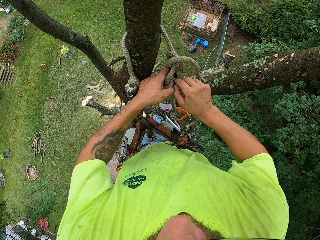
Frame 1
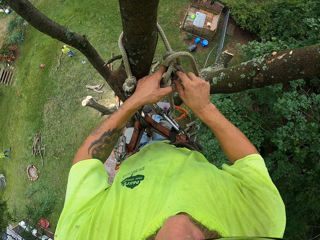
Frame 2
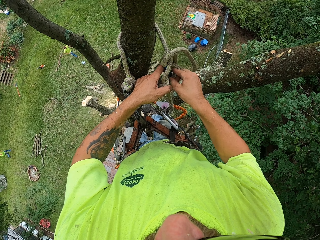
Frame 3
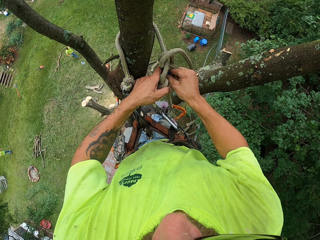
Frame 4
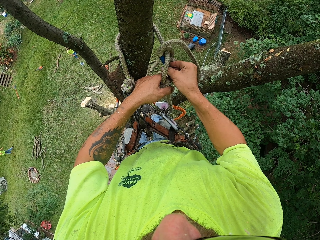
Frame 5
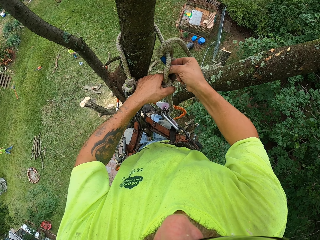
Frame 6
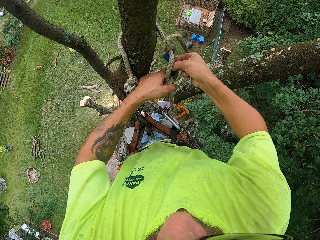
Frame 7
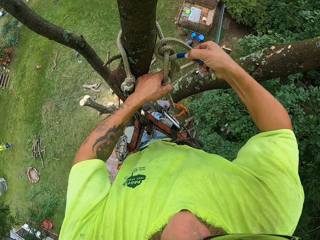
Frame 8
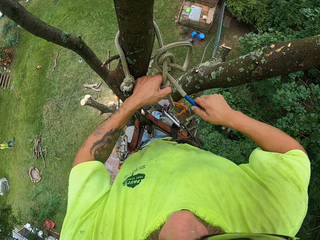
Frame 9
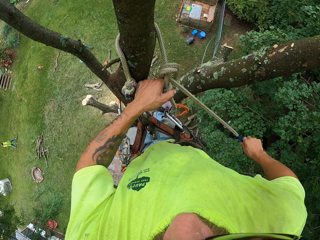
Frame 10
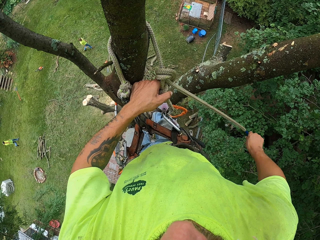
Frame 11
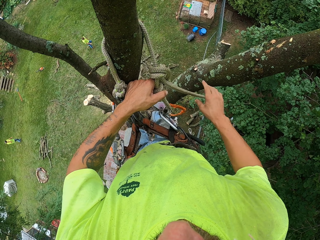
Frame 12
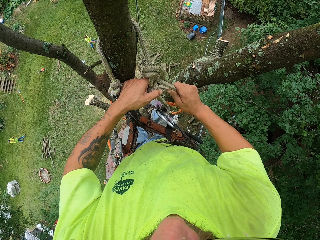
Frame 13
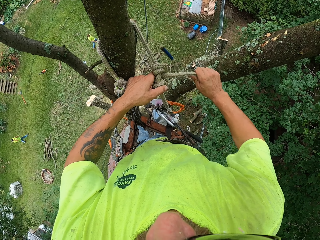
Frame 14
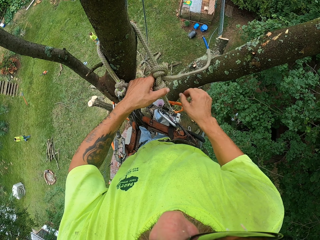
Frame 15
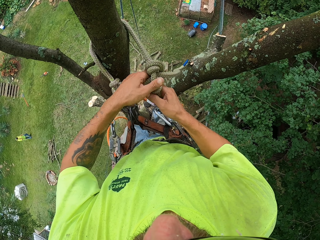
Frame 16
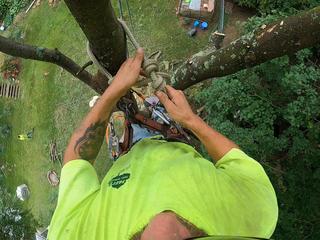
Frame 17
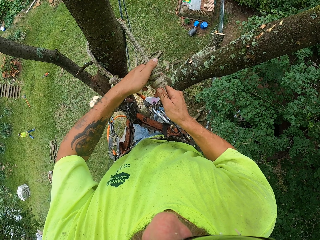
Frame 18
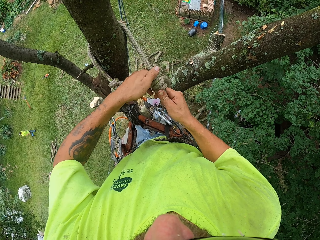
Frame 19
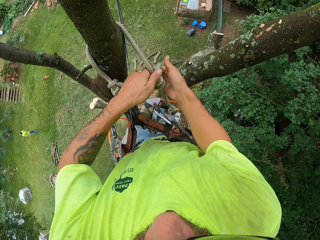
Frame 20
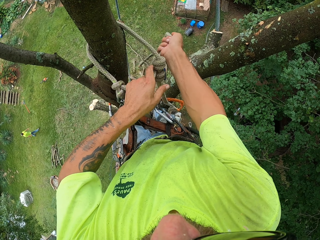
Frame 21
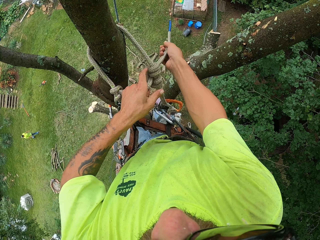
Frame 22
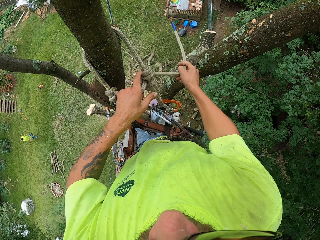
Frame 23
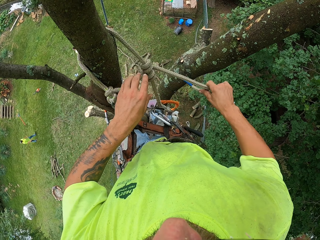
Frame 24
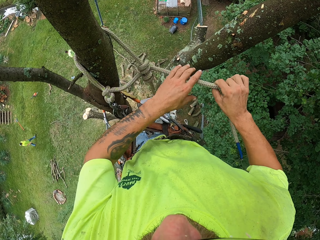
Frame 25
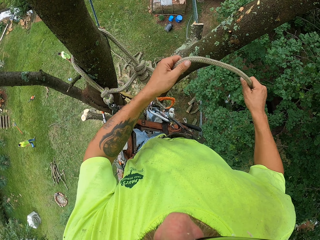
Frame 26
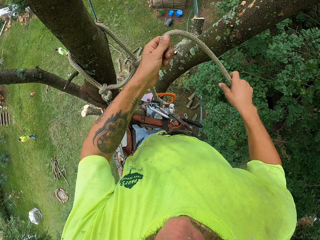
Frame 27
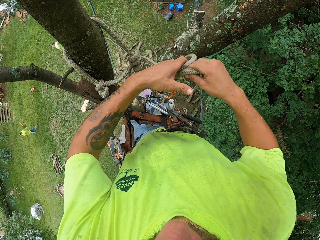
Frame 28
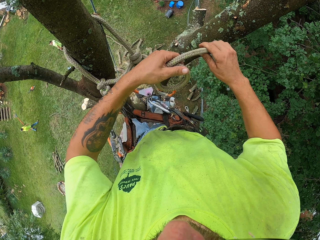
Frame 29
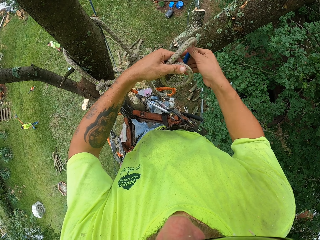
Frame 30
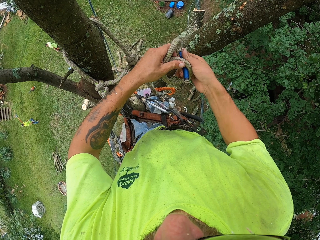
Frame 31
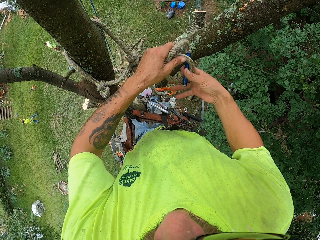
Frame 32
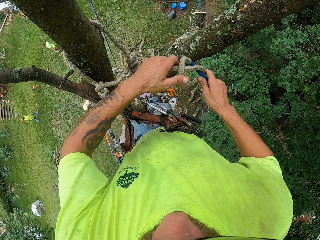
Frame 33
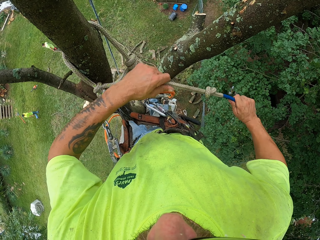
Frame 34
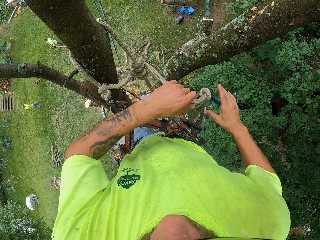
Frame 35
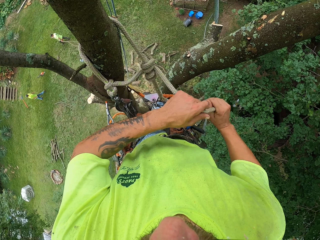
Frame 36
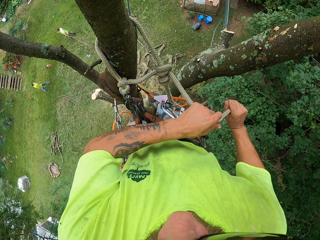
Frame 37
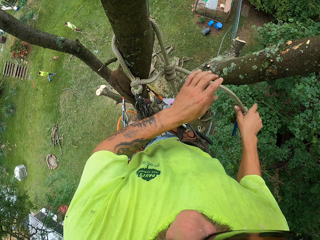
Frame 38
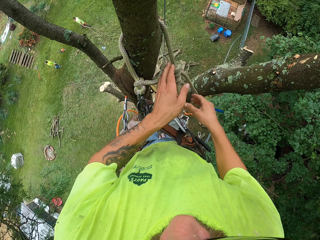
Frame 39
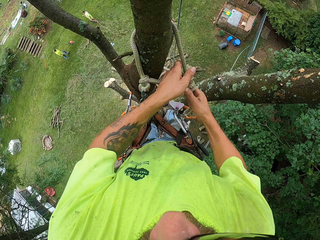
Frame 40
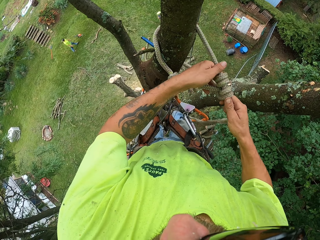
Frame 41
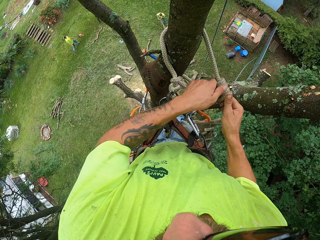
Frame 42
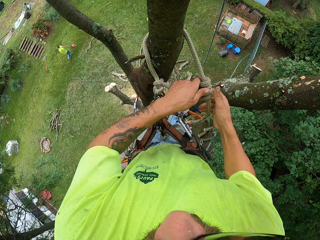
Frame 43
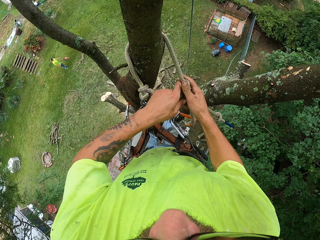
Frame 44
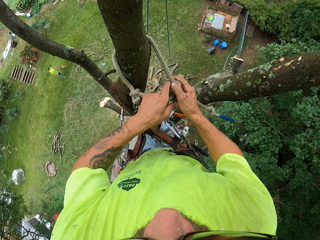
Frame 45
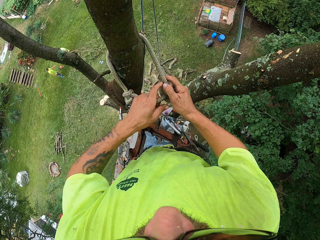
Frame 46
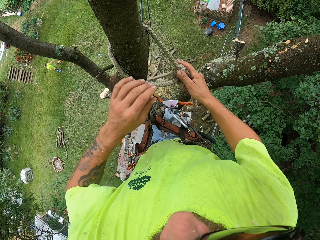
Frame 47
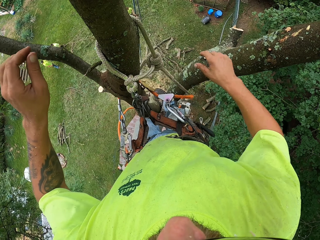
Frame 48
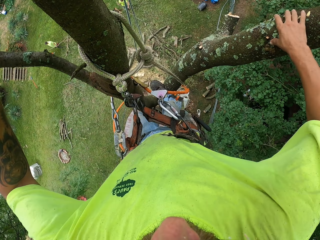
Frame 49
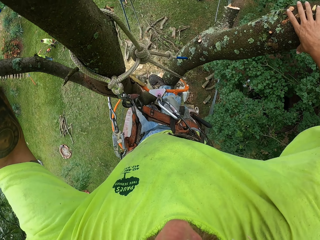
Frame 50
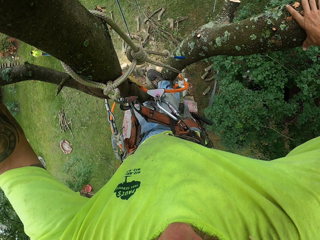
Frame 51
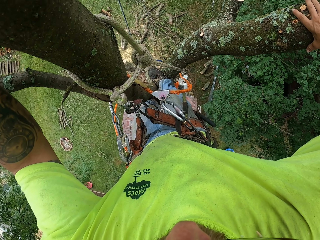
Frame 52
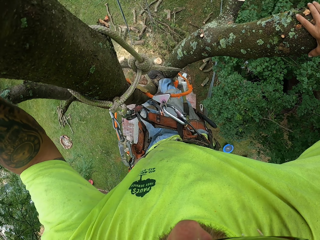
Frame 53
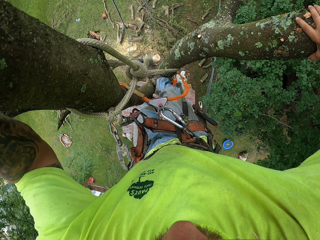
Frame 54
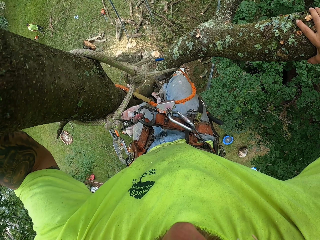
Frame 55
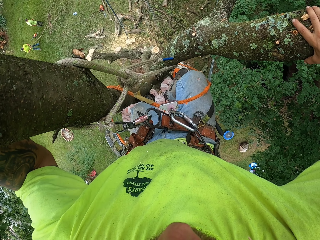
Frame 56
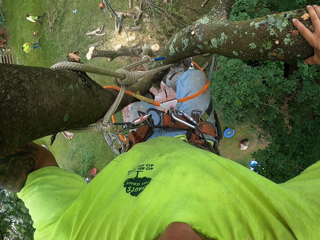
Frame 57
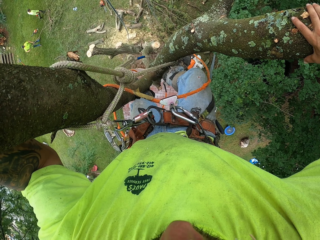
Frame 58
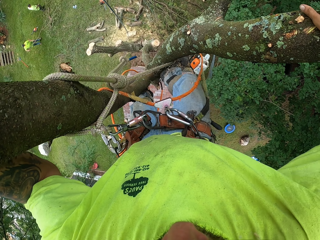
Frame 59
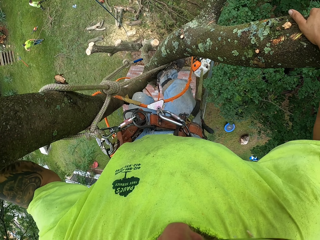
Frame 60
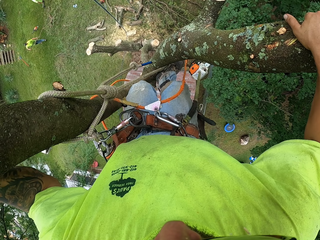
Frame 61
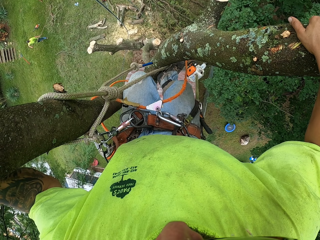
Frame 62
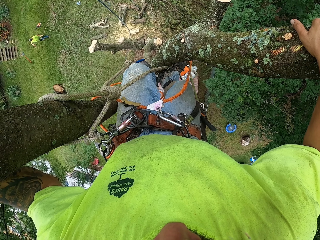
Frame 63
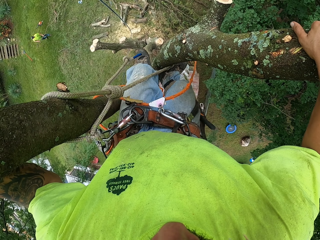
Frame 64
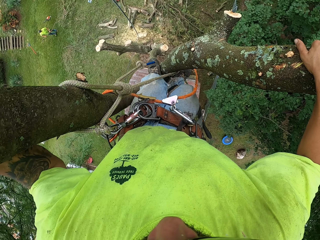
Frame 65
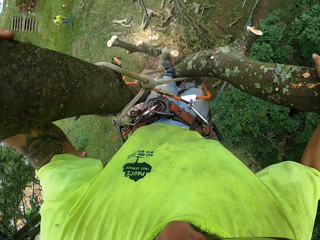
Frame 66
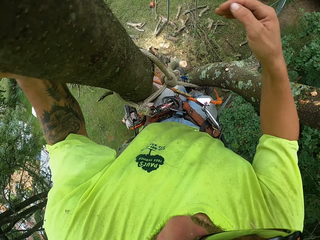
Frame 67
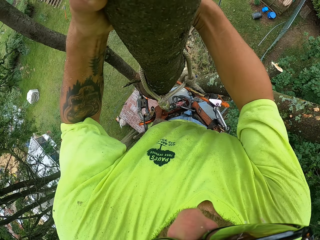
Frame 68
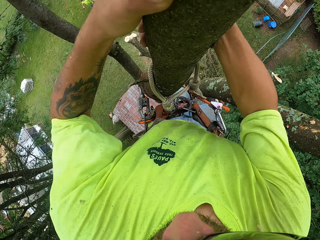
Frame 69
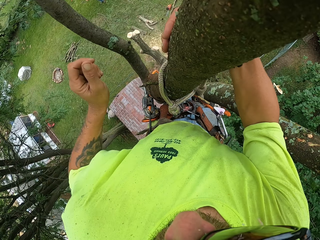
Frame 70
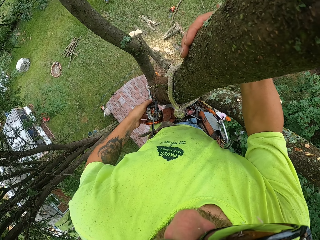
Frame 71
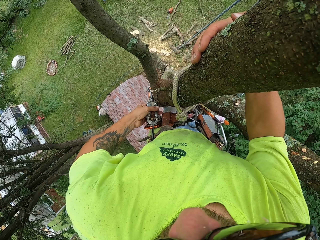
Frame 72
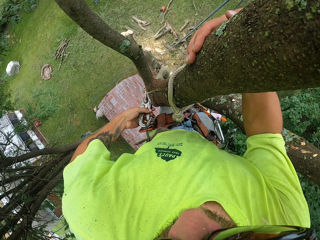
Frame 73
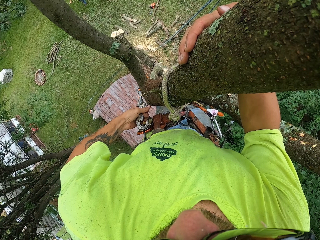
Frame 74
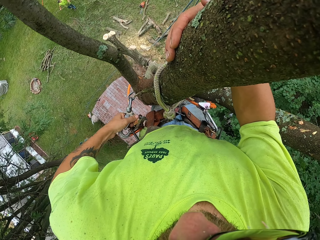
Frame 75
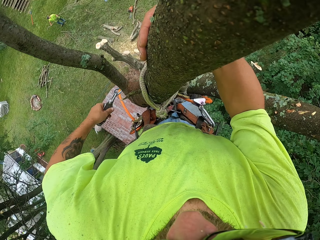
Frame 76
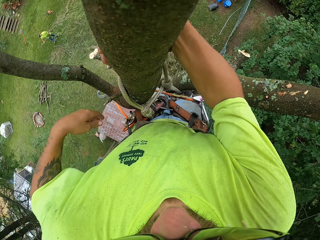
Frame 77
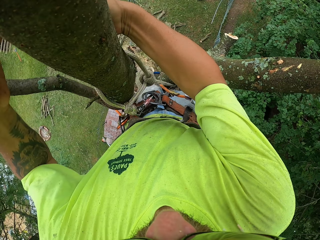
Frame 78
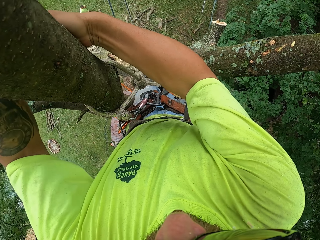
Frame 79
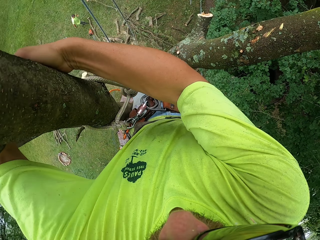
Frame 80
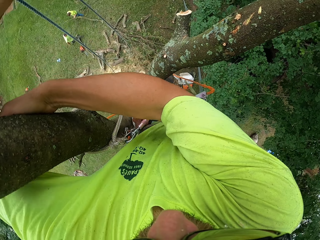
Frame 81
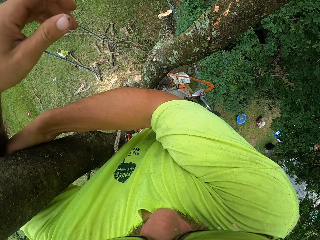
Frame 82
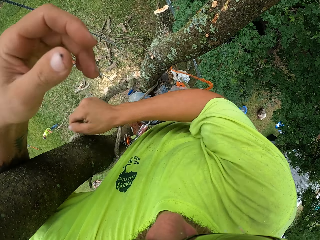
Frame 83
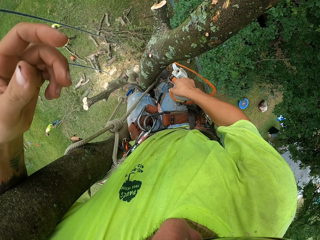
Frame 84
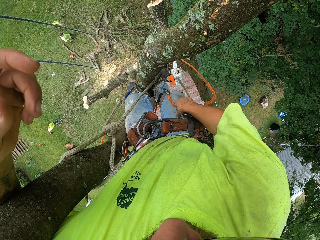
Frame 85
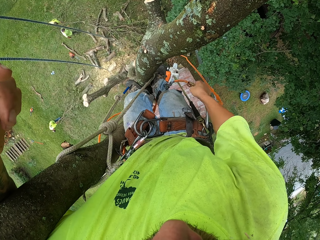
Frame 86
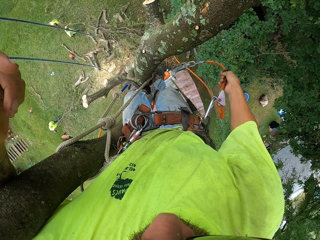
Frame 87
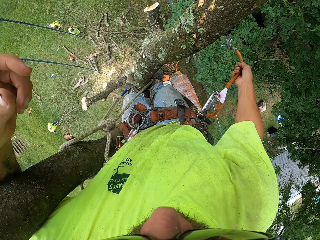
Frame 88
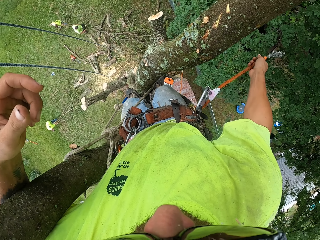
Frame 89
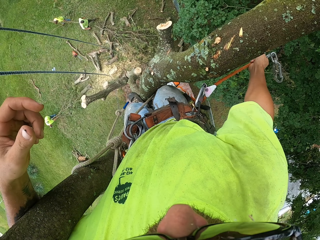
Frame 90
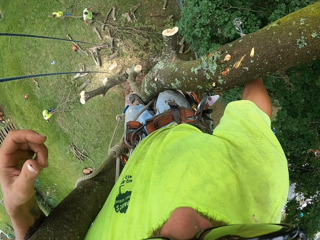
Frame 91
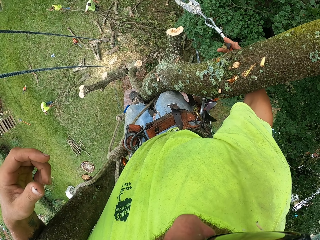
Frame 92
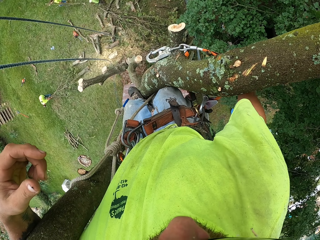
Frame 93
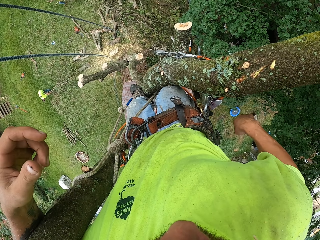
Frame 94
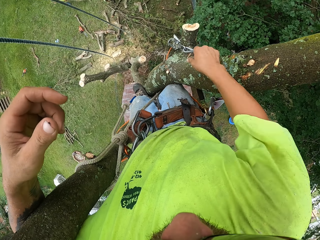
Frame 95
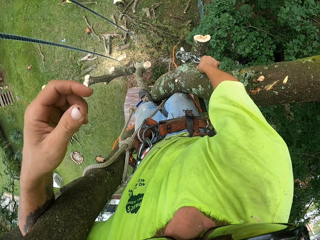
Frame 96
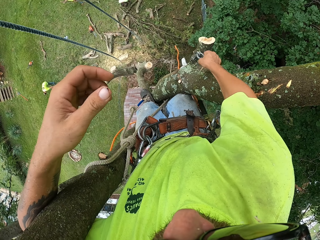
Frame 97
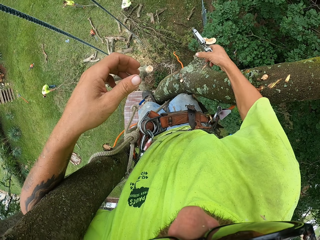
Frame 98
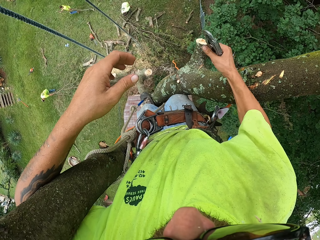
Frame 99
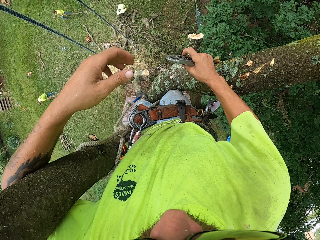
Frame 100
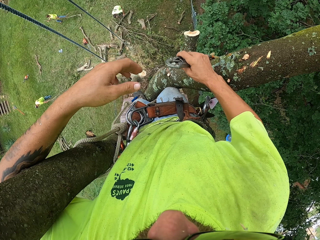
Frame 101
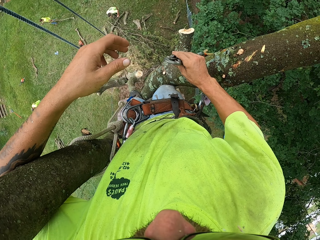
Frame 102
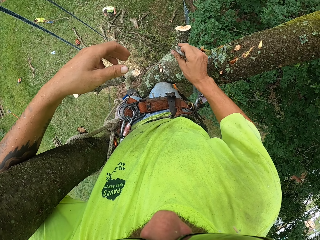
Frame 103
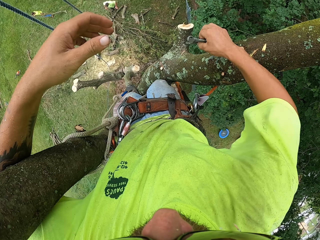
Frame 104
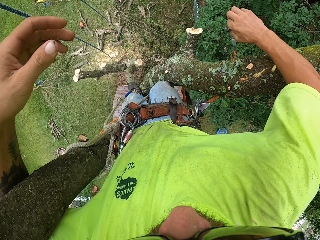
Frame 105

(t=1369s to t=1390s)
The camera wearer ties a knot. A man drags a tree branch on the ground with both hands. The camera wearer holds the tree with both hands. The man gives the tree branch to another man with both hands. The camera wearer climbs up the tree. He unhooks a hook rope from the tree climbing harness on his waist with his left hand. The other man drags the tree branch on the ground with both hands. The camera wearer takes the hook rope from his right leg with his right hand. A third man carries a tree branch from the ground with both hands. The camera wearer throws the hook rope in his right hand round the tree. He ties a rope on the tree.
